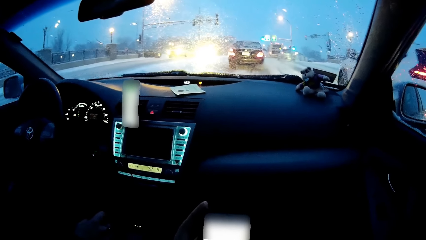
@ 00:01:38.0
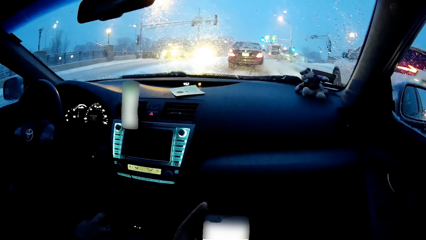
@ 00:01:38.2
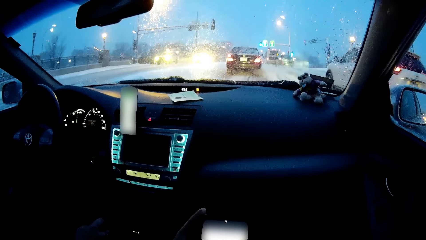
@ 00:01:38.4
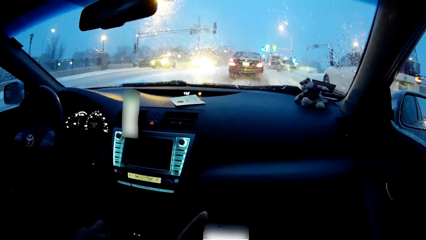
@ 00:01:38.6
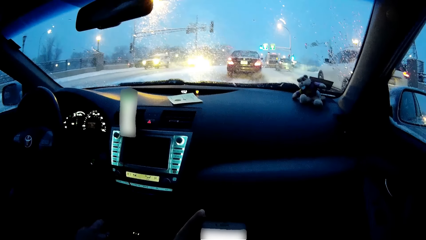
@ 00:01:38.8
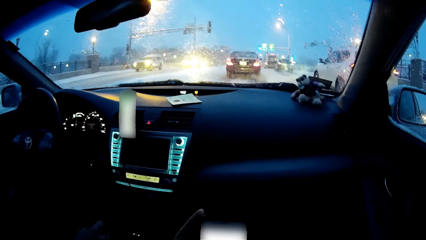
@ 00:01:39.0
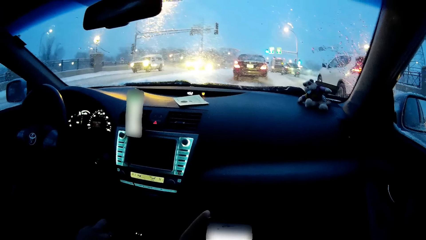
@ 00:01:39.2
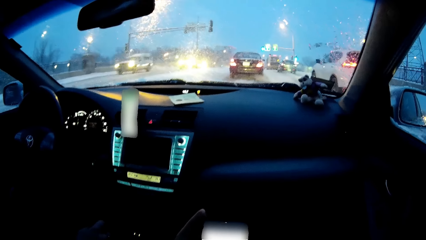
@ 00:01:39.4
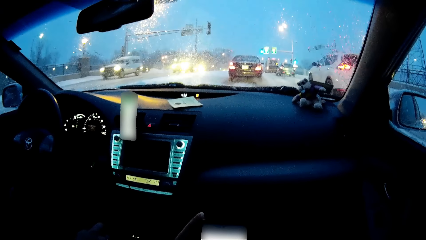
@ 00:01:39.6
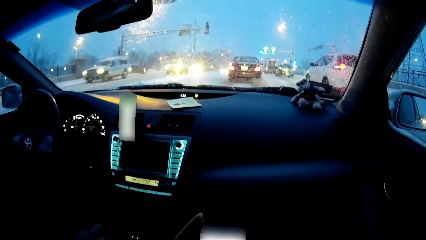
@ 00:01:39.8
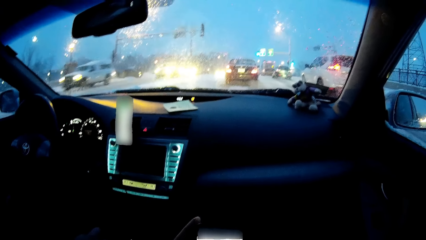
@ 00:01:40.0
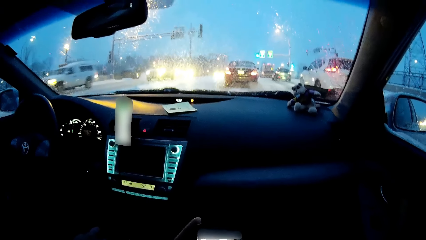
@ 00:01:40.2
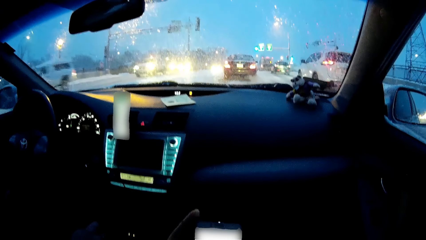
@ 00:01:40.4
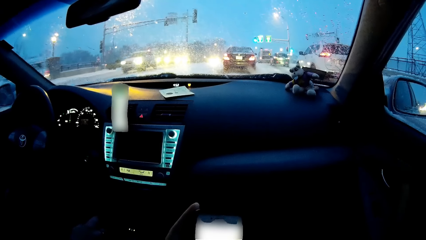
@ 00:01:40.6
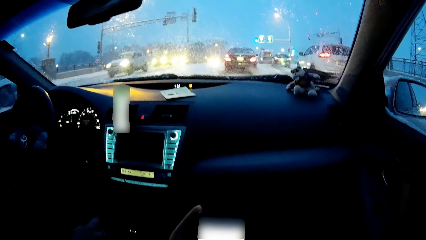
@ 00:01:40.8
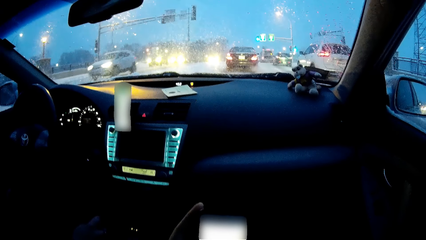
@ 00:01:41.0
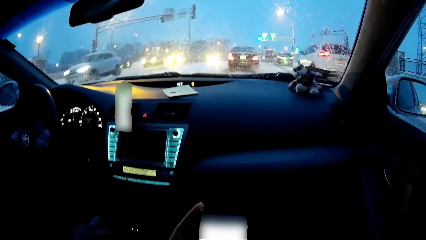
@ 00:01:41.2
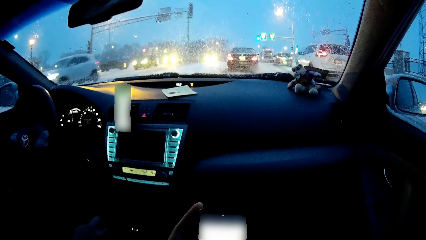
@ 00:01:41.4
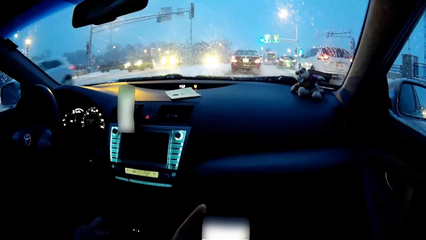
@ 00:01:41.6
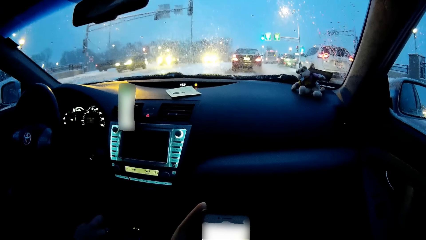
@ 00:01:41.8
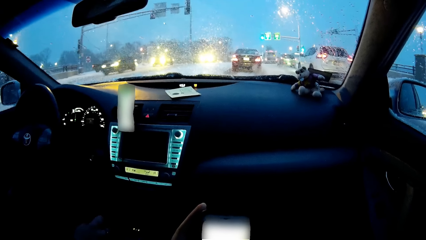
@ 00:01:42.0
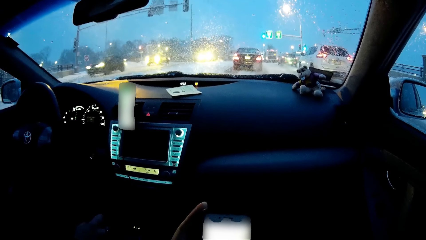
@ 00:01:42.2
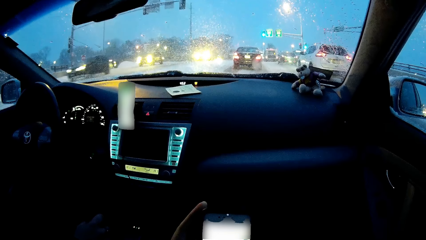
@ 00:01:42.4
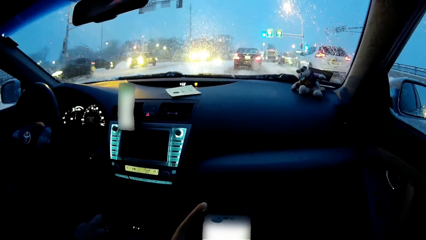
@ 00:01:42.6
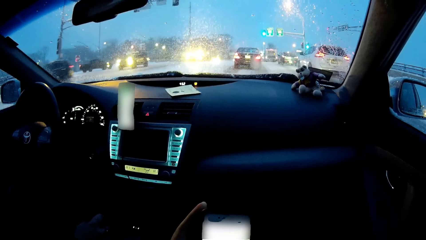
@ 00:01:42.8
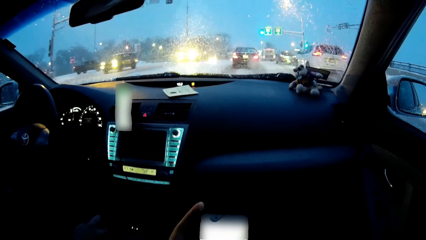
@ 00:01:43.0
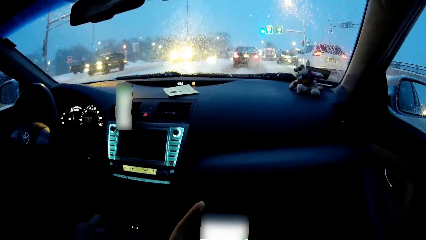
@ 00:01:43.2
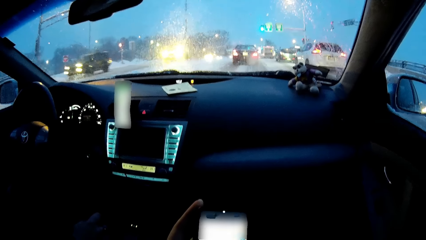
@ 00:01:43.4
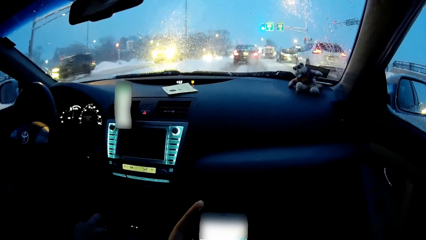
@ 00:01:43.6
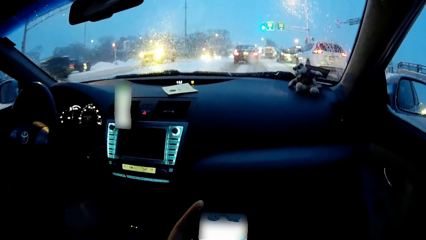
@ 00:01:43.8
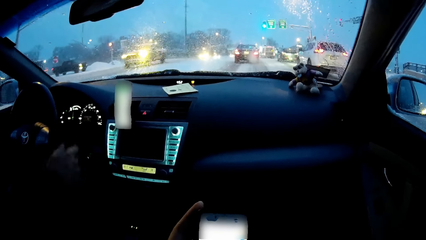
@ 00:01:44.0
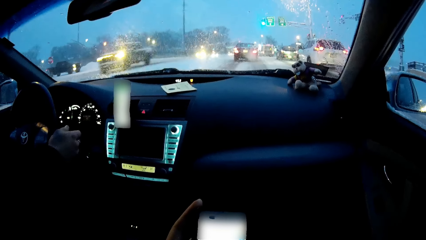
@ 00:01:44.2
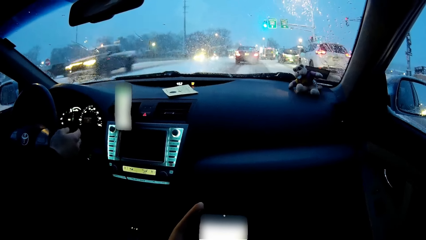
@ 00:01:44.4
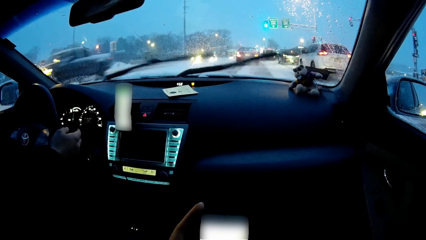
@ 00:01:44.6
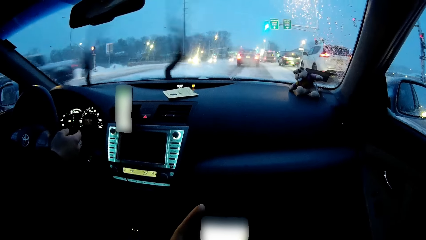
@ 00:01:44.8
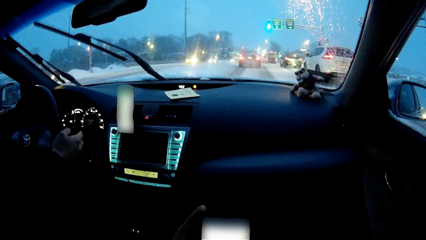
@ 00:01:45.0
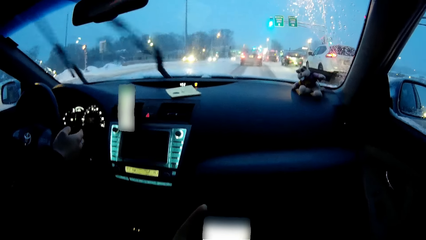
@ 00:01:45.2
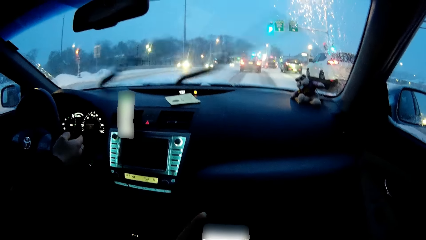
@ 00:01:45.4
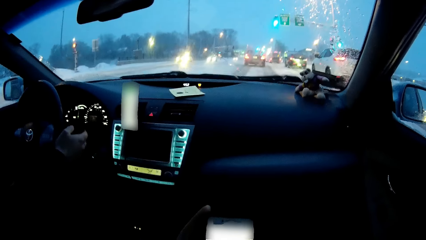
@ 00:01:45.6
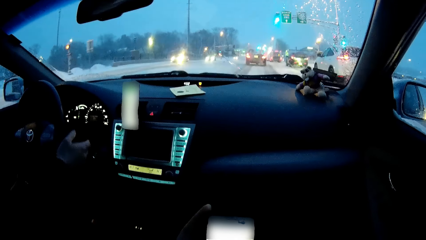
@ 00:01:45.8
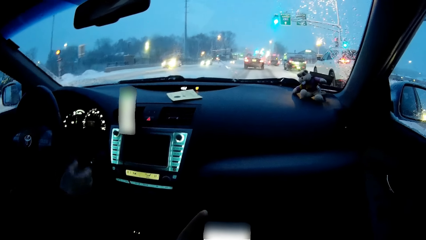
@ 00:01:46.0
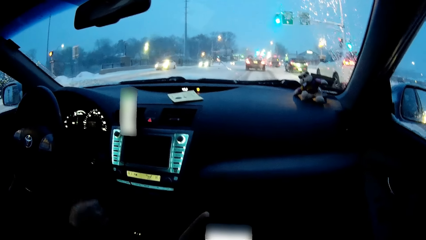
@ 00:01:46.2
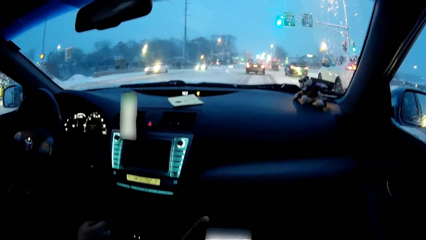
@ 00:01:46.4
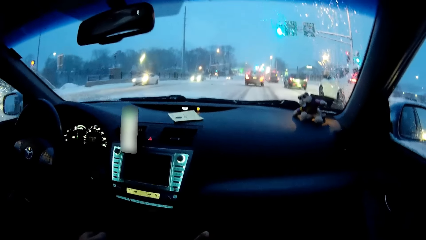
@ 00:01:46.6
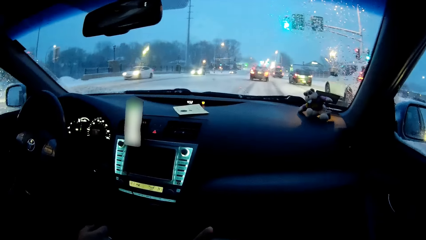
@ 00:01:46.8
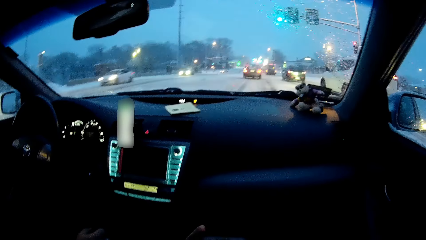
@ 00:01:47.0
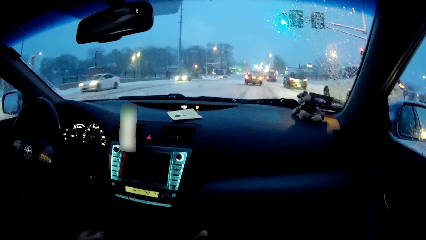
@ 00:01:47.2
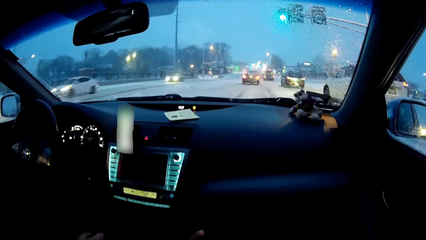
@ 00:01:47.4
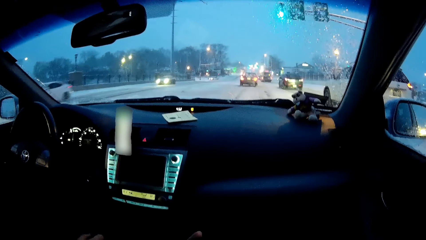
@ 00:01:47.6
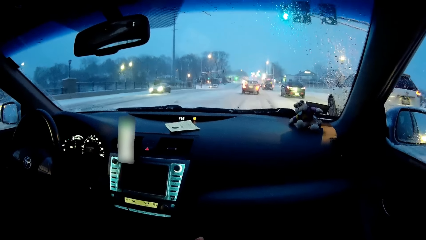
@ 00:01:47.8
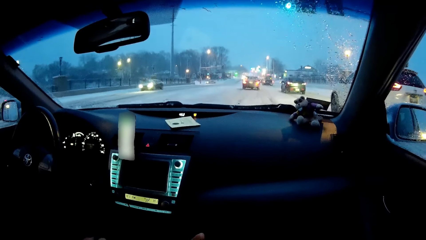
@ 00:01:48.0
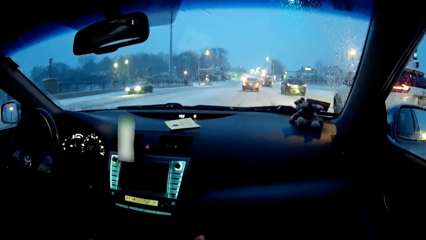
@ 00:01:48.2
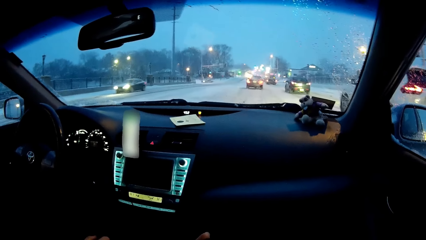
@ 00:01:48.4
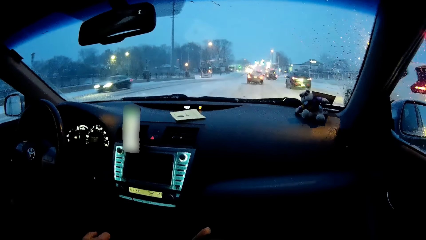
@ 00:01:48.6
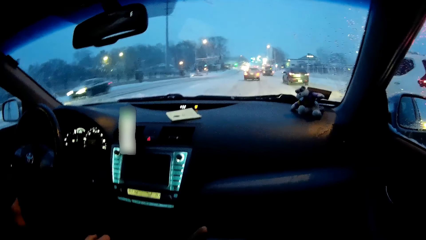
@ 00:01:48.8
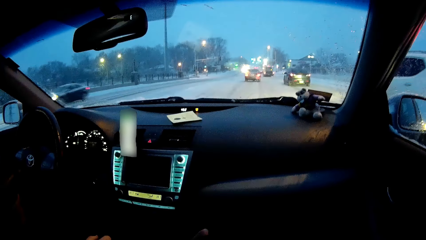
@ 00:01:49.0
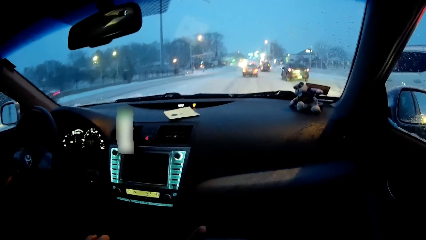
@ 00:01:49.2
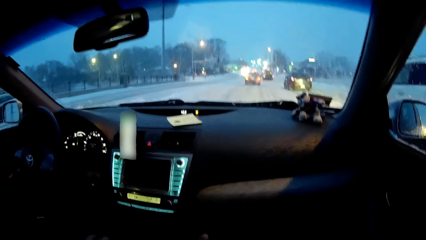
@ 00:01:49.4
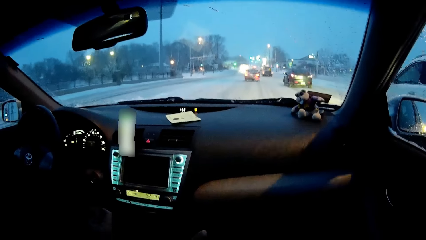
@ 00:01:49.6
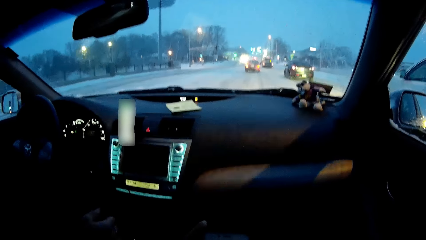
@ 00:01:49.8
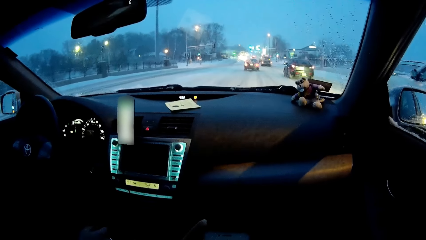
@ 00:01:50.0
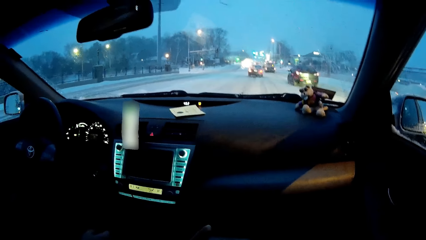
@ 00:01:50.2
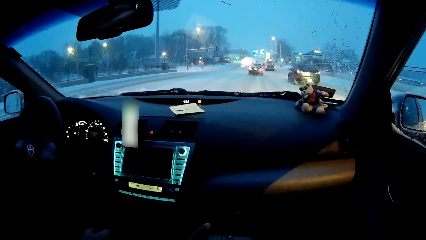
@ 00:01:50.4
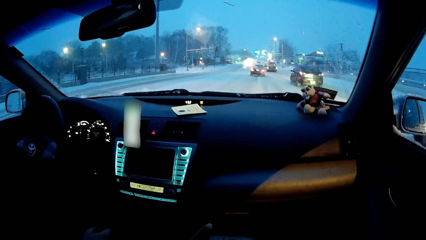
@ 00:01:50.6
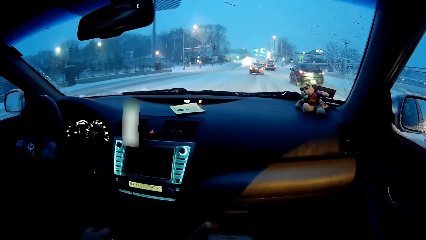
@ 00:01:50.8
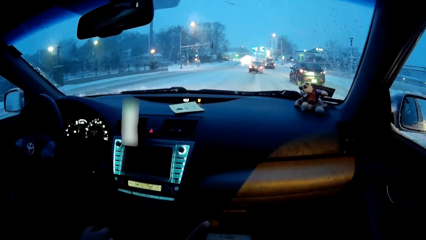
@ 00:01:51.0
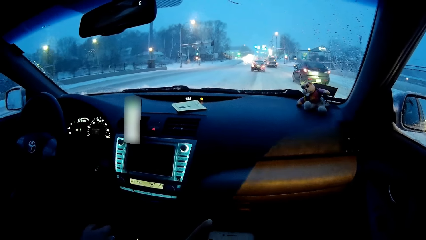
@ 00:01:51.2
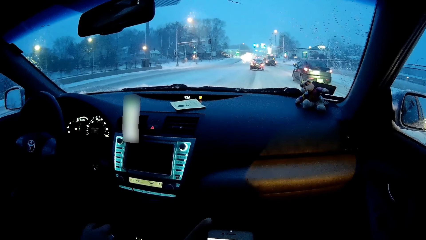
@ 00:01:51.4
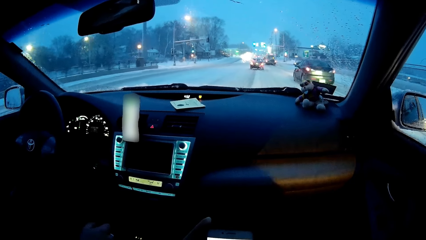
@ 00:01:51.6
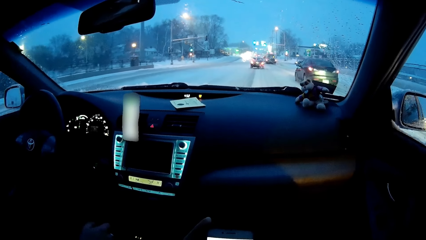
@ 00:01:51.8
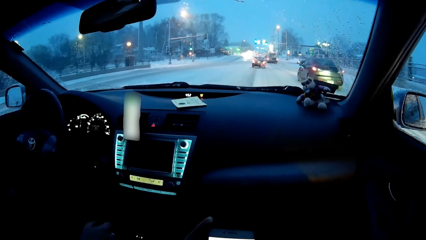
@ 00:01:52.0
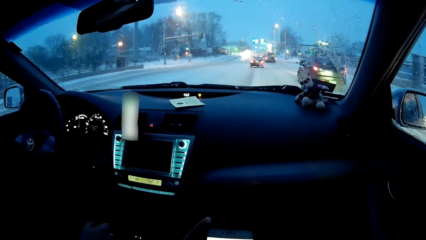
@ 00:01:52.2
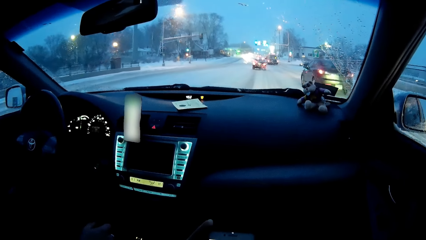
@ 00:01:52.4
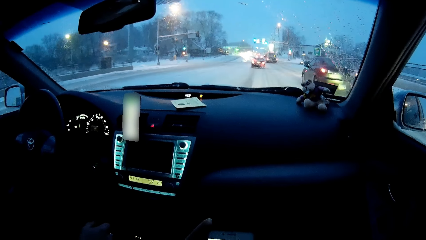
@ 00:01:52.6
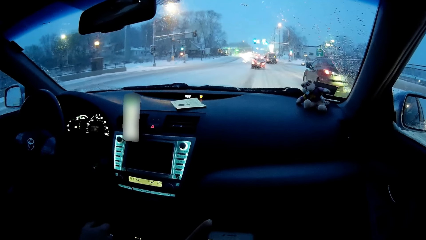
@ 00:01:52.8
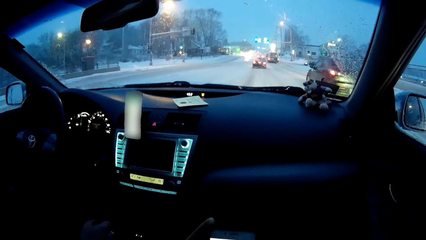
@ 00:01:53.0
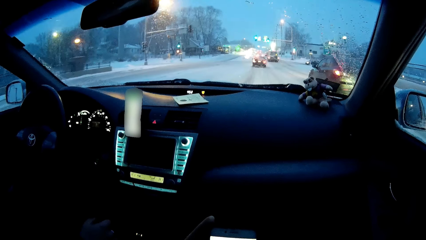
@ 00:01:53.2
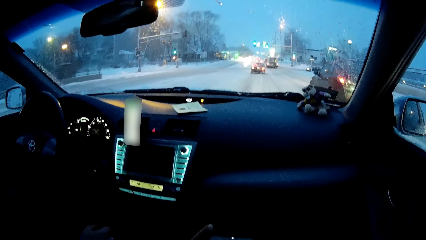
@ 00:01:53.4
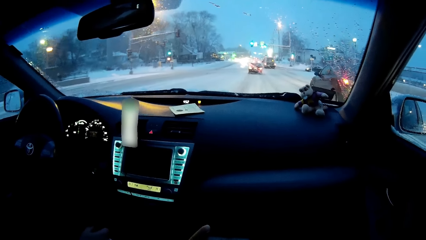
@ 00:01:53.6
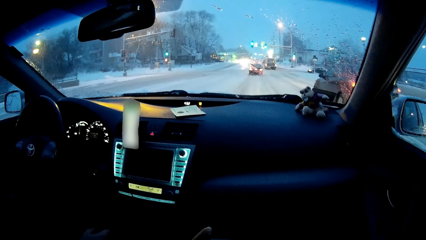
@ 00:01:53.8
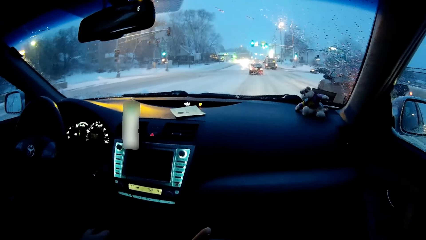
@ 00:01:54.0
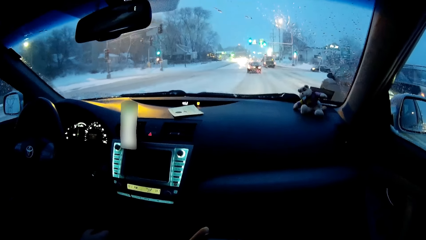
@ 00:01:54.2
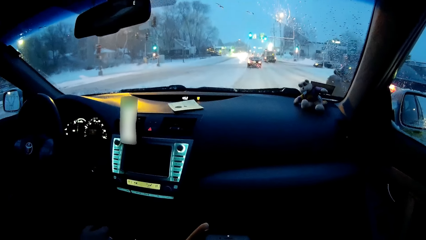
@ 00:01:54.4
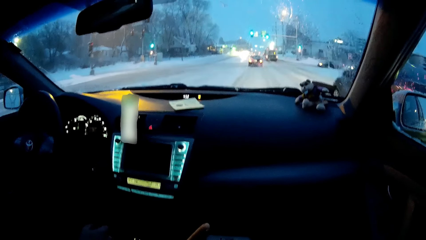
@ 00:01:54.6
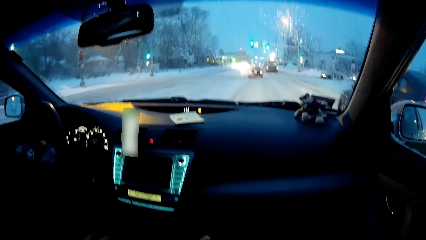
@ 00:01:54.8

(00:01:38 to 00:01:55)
A man browses on a phone. The man drives the car on the road. The camera wearer operates his phone. They observe the road.
